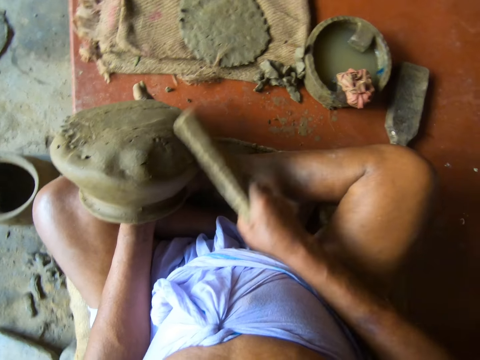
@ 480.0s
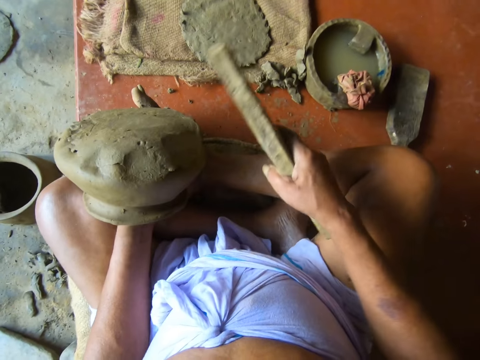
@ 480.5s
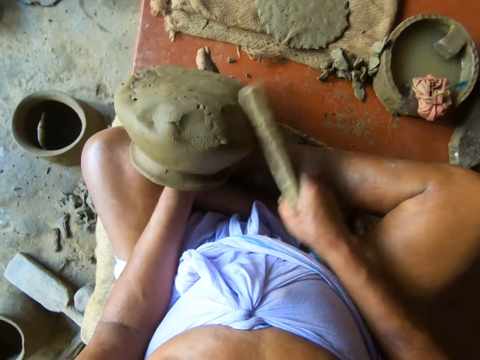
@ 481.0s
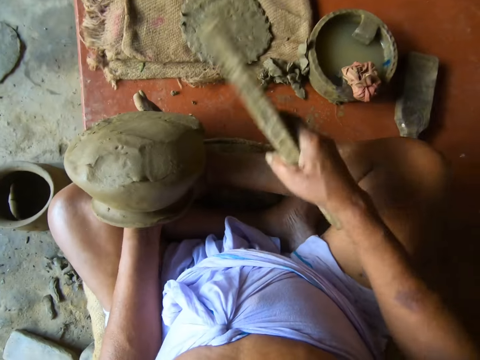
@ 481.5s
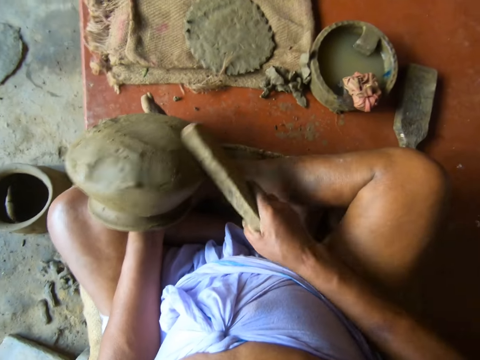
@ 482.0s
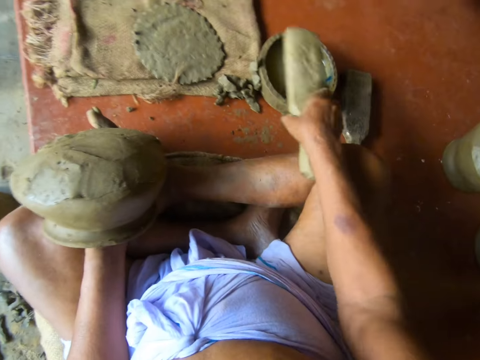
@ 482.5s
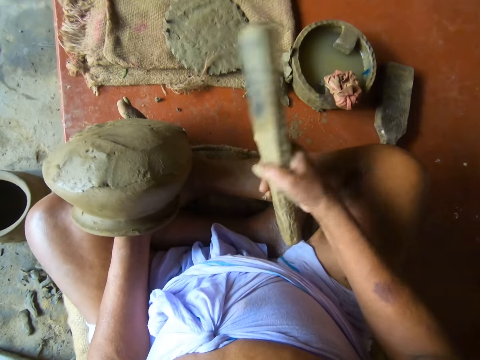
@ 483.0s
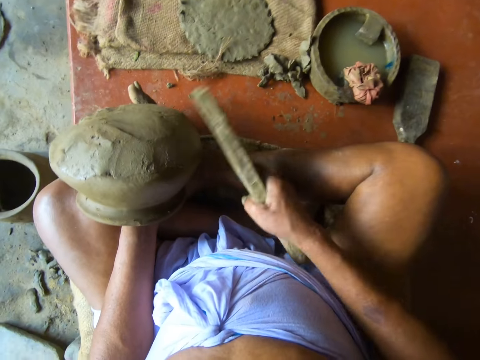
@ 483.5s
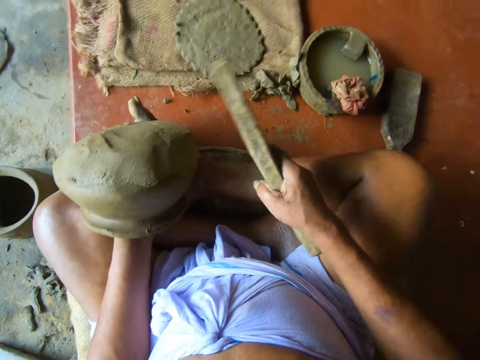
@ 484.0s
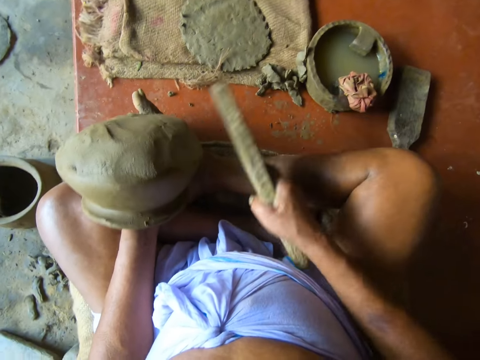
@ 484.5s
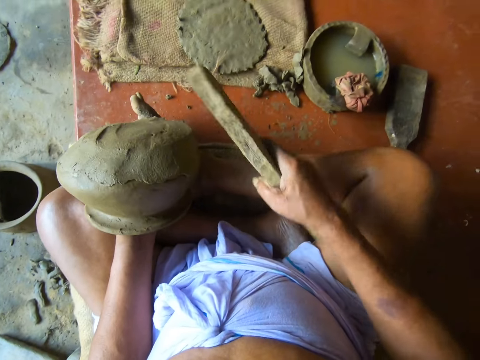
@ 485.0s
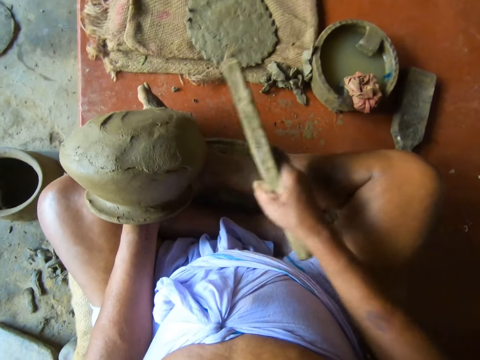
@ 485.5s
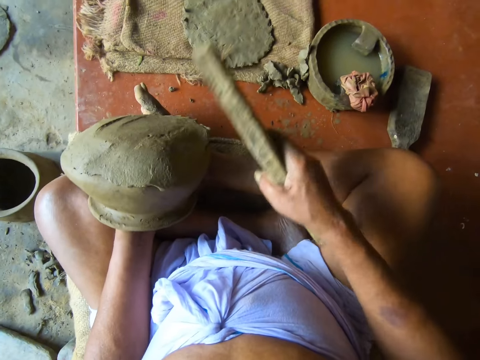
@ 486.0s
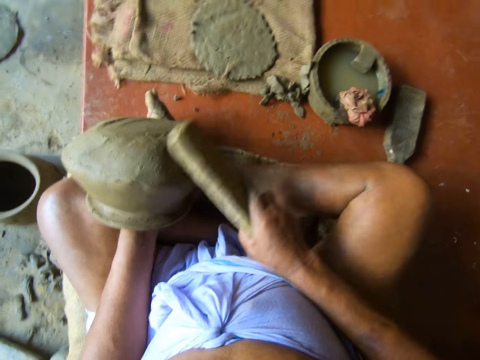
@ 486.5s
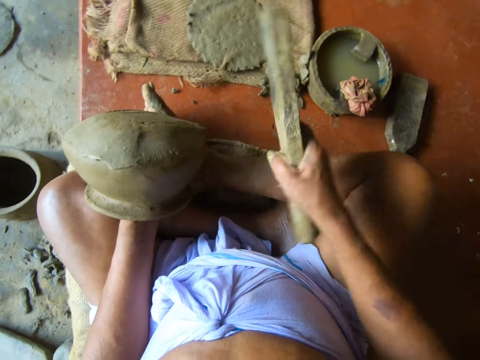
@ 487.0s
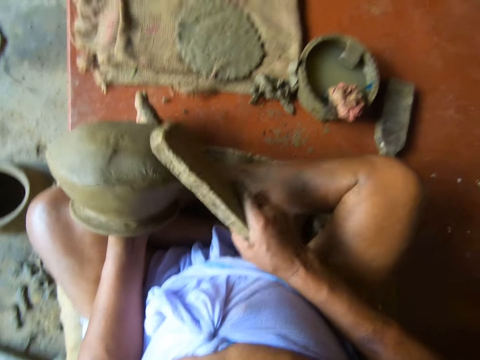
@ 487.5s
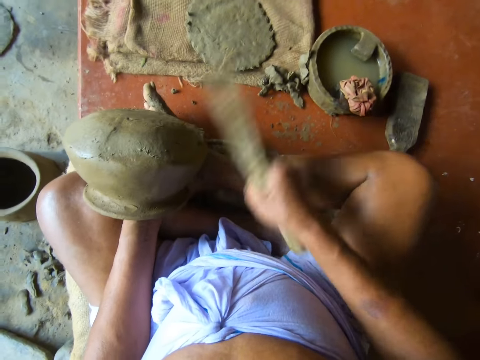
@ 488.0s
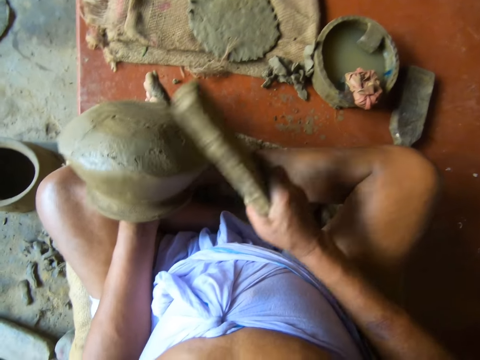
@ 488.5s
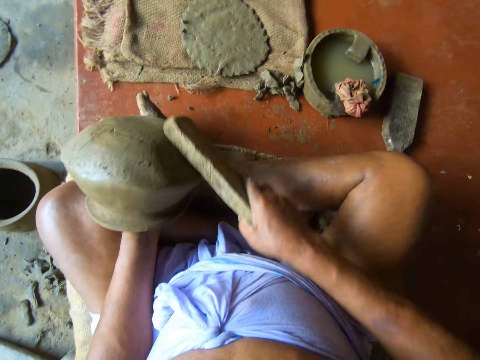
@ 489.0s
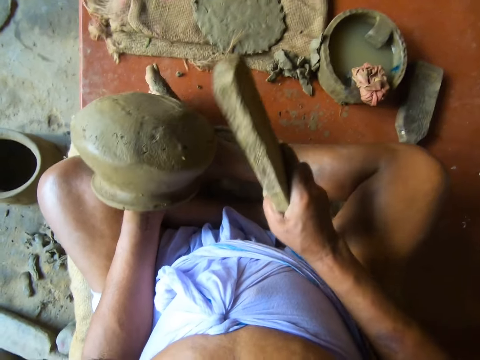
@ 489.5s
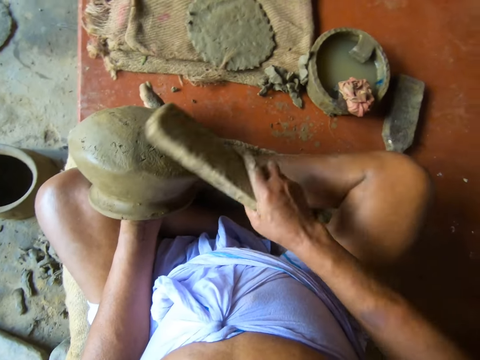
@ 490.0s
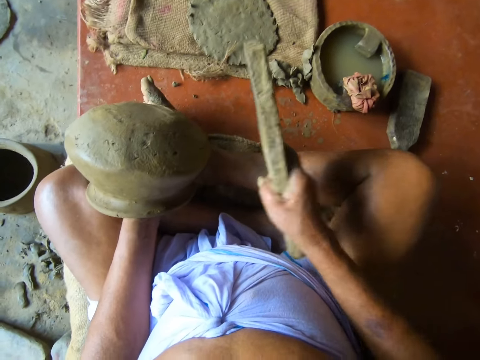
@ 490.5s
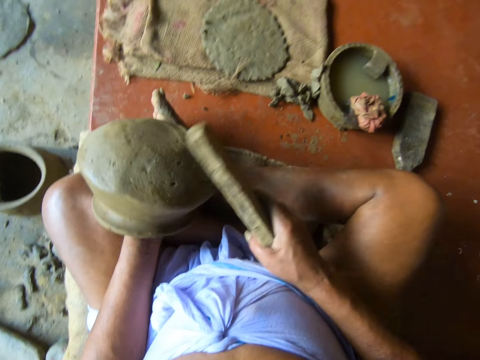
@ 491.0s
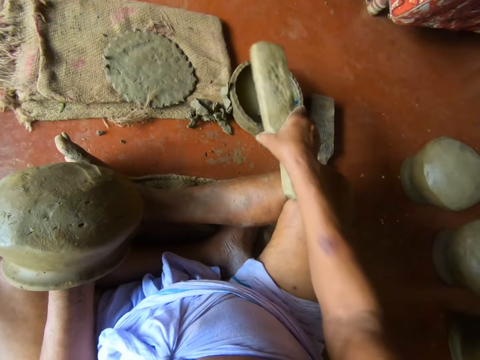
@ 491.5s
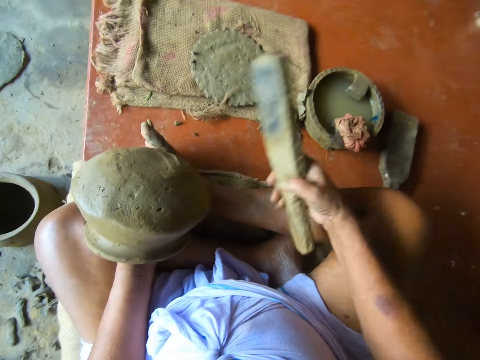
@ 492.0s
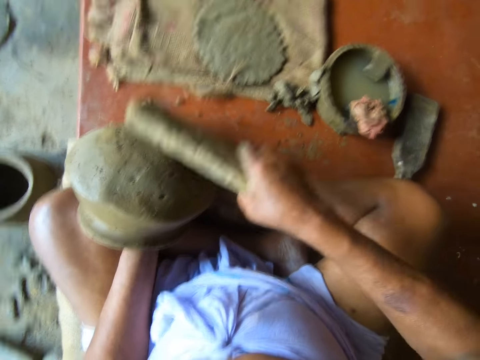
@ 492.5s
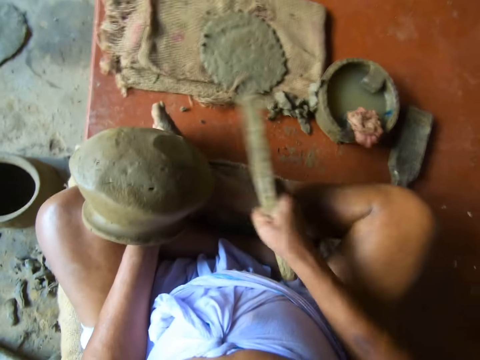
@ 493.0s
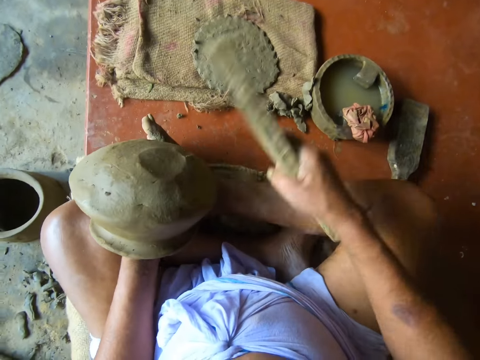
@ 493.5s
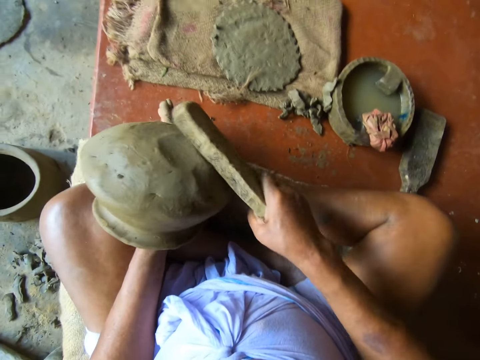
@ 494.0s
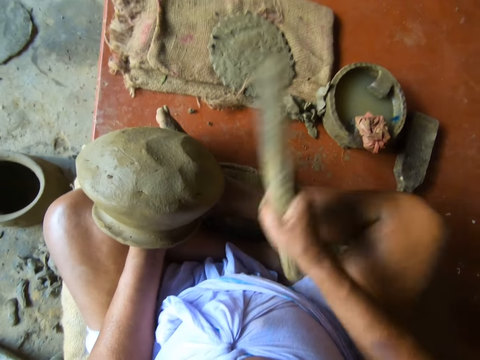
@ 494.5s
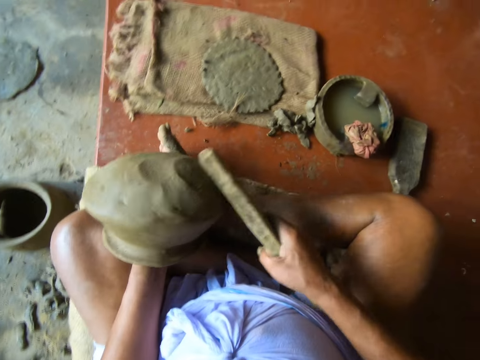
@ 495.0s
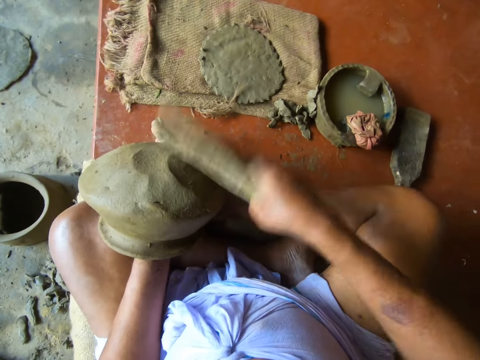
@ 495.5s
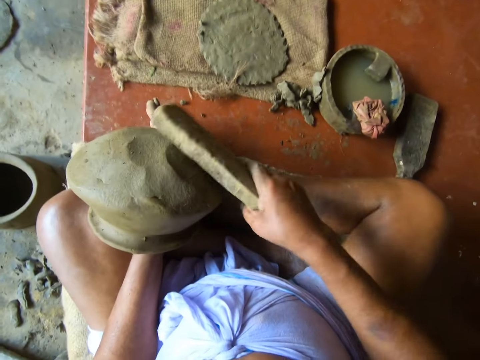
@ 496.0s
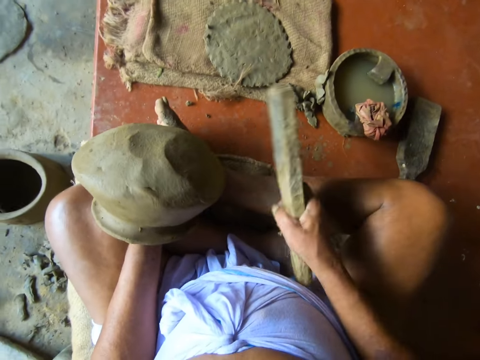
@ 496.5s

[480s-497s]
The camera wearer dips the pot shaper in the water. They hit the pot with the pot shaper. They dip the pot shaper in the water. They hit the pot with the pot shaper.

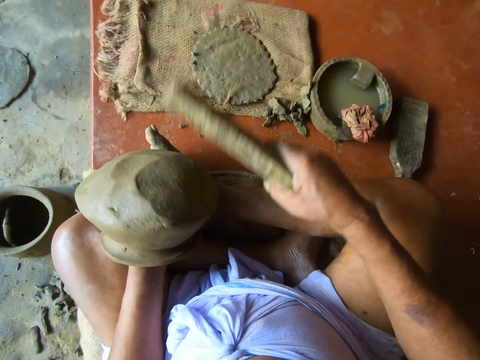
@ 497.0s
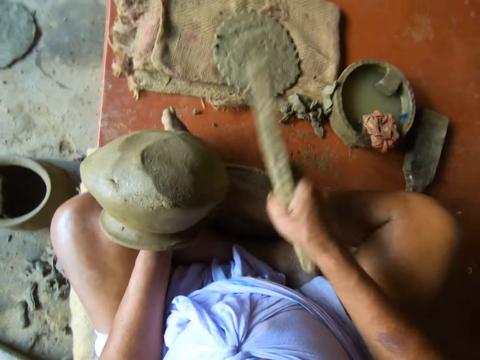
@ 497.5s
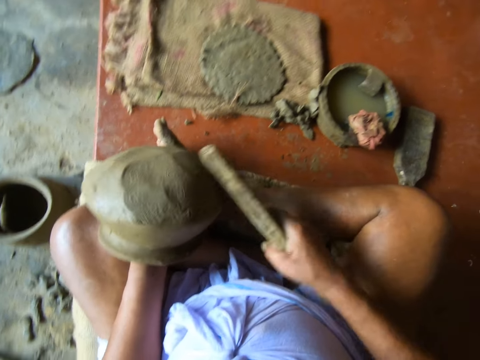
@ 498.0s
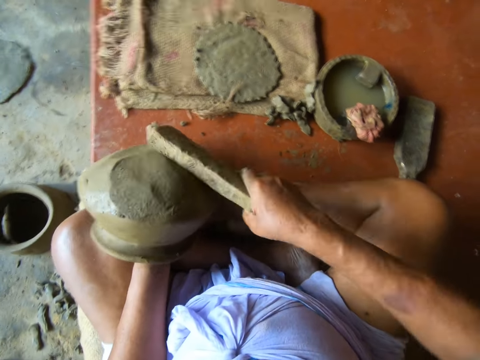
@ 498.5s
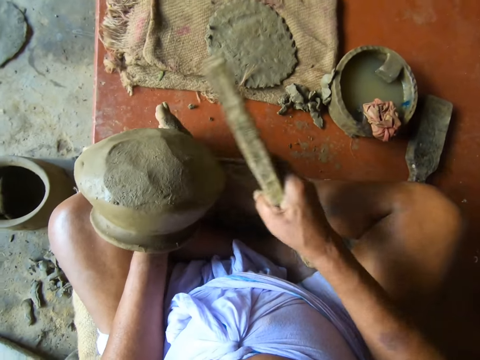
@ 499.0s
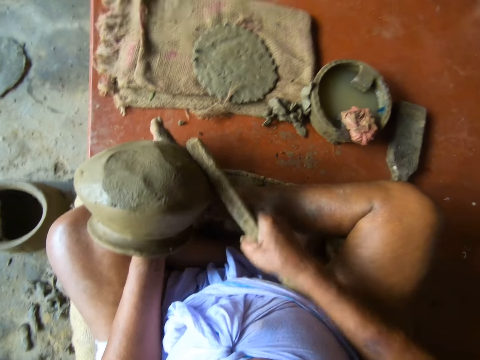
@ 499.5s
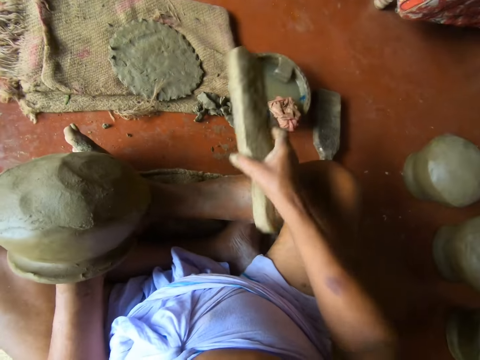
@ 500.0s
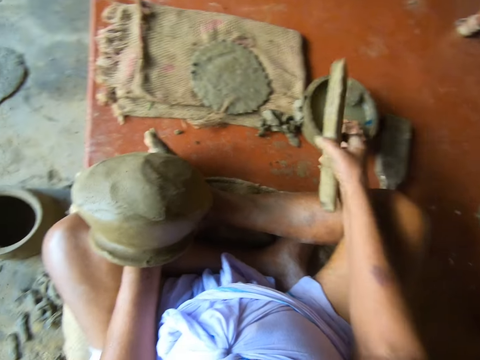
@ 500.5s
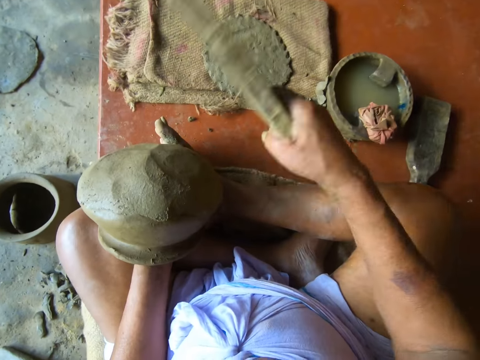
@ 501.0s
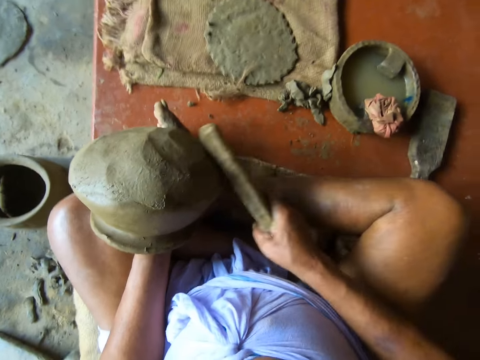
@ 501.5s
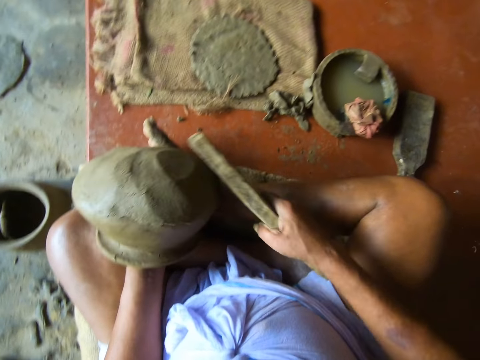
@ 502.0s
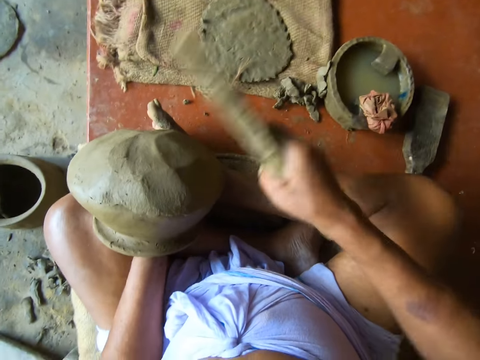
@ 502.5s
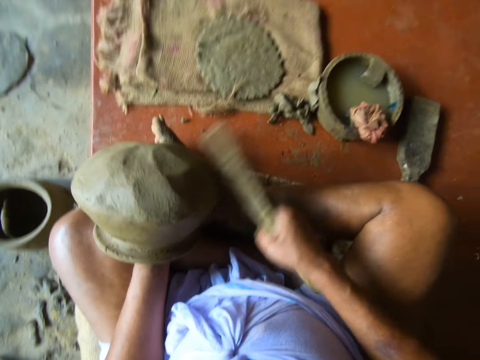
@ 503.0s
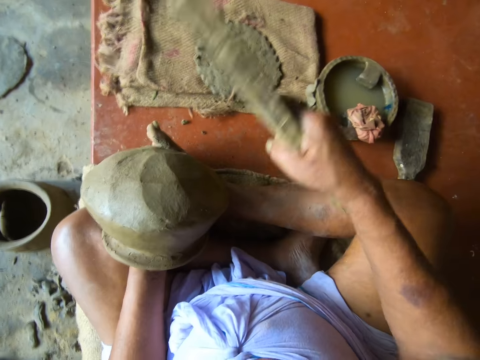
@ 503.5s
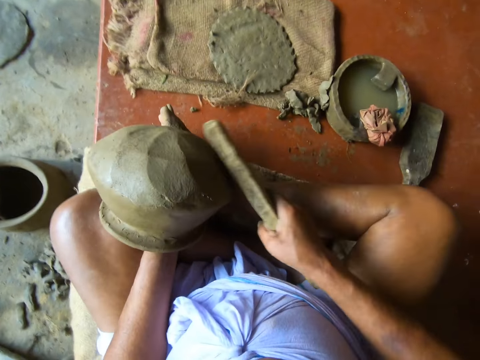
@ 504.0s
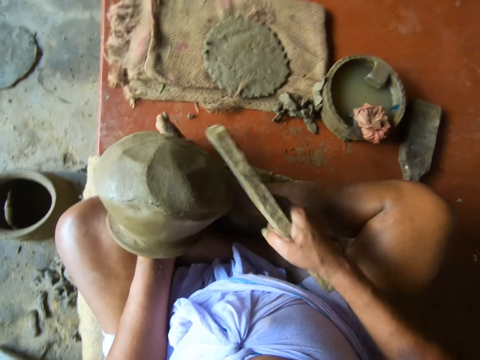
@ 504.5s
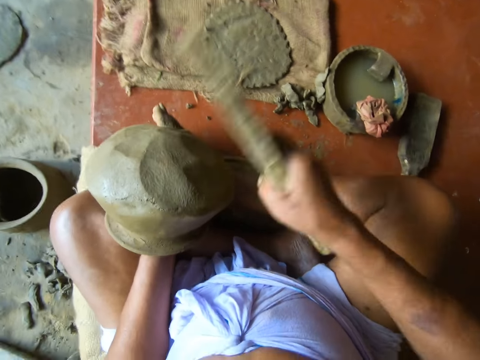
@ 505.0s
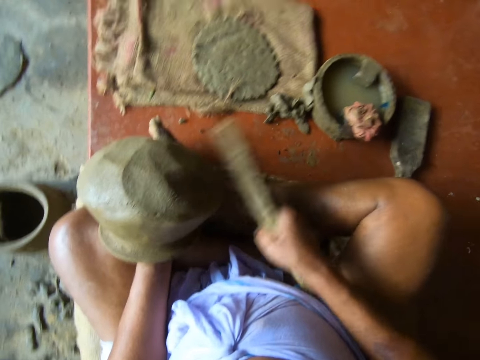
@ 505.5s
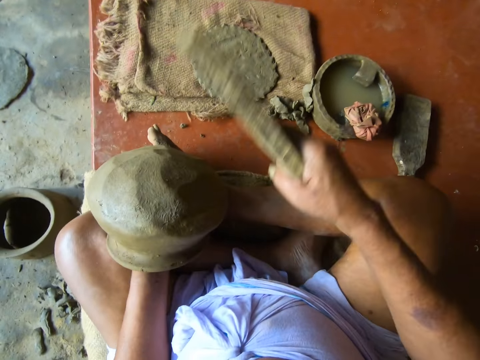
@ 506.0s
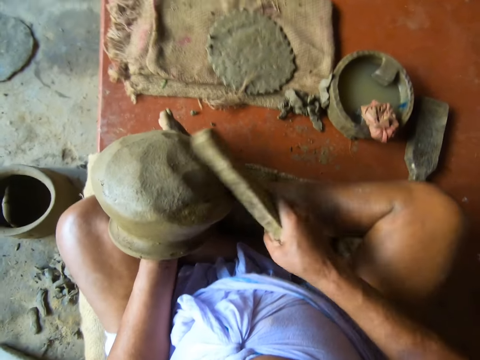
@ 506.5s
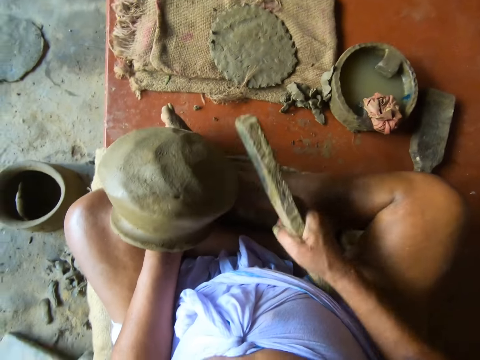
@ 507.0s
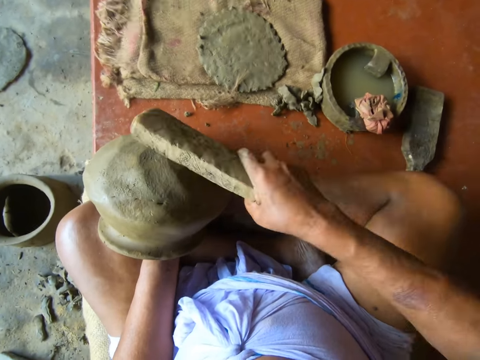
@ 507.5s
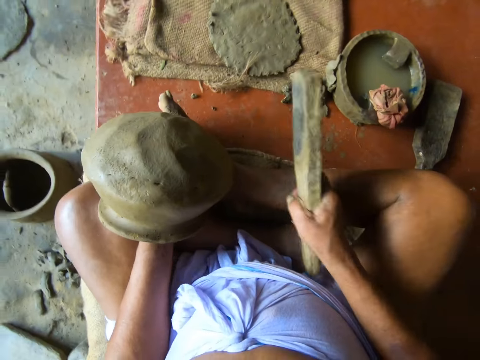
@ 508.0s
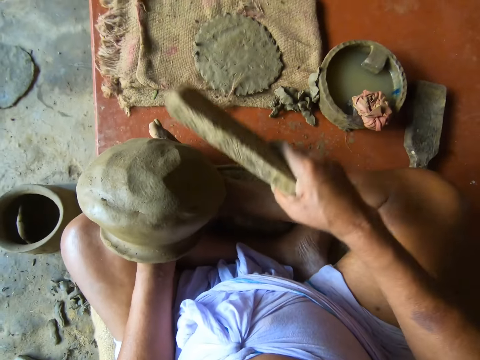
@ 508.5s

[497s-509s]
The camera wearer dips the pot shaper in the water. They hit the pot with the pot shaper.
